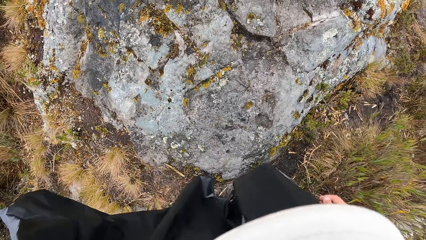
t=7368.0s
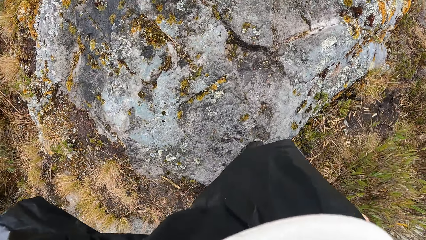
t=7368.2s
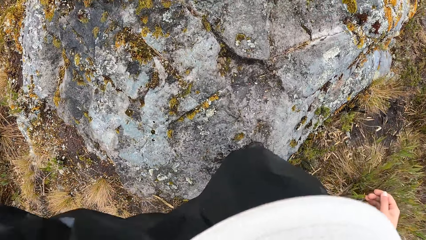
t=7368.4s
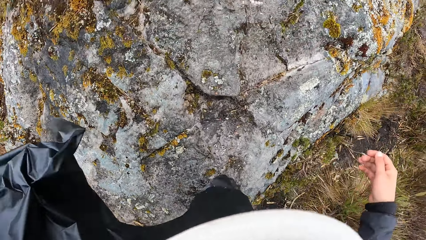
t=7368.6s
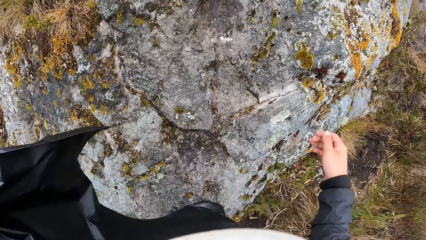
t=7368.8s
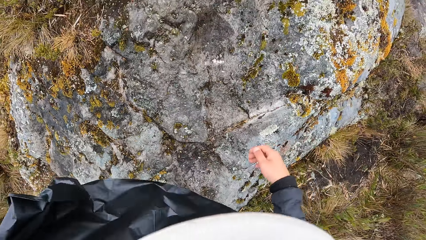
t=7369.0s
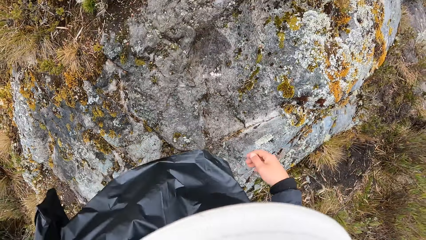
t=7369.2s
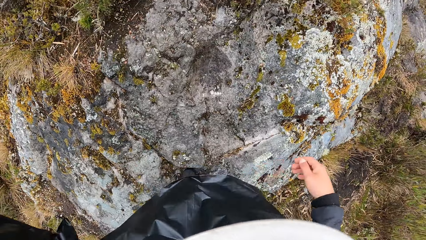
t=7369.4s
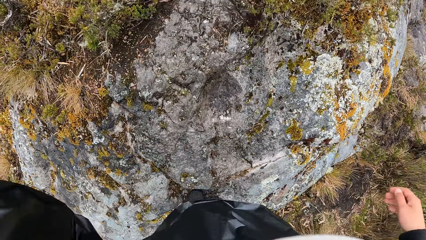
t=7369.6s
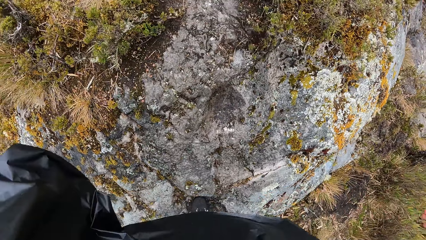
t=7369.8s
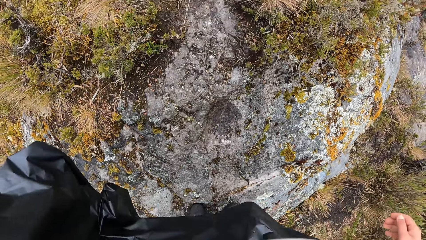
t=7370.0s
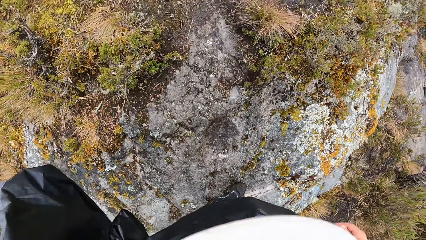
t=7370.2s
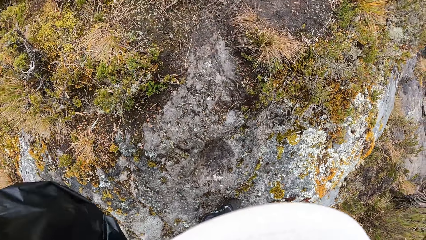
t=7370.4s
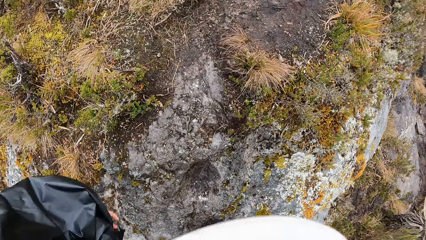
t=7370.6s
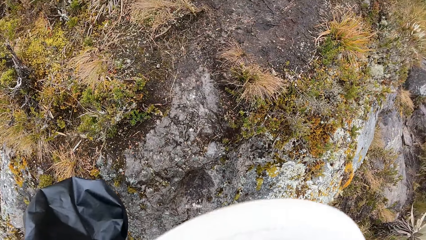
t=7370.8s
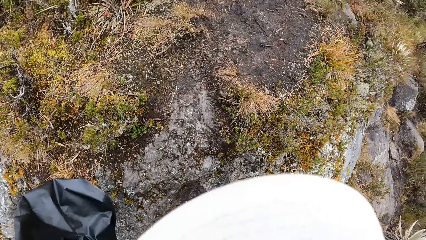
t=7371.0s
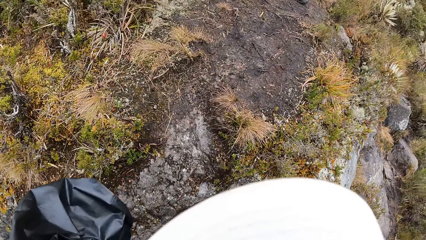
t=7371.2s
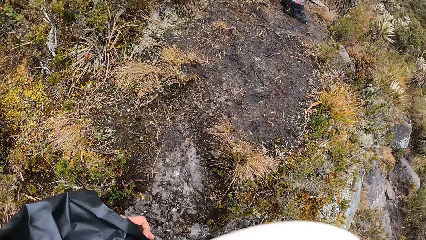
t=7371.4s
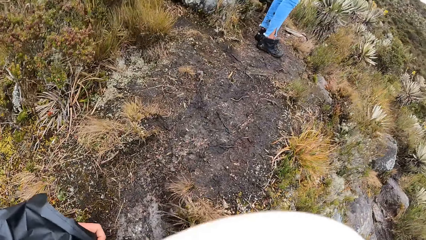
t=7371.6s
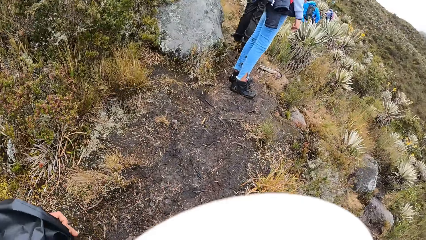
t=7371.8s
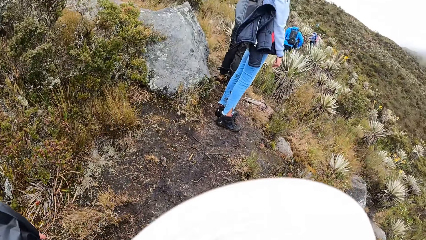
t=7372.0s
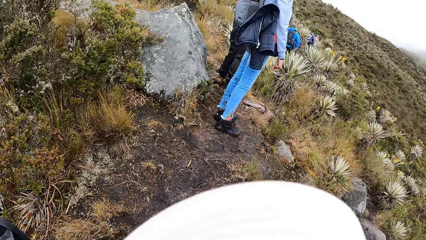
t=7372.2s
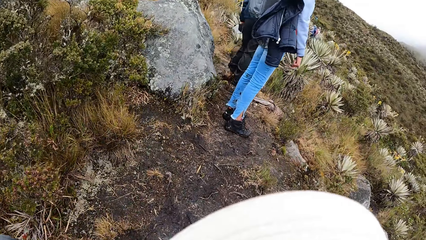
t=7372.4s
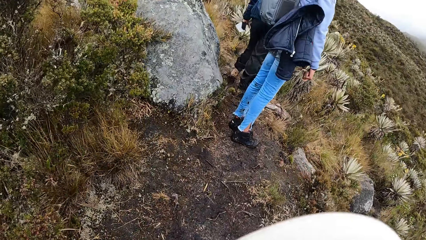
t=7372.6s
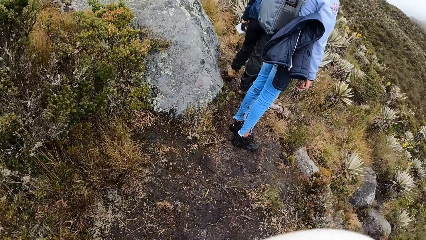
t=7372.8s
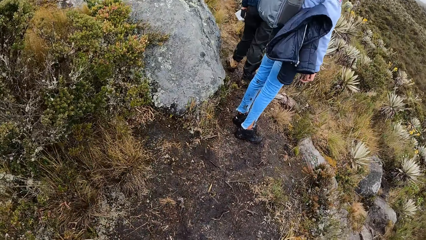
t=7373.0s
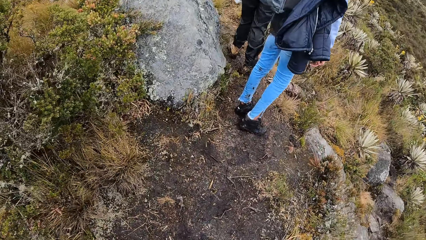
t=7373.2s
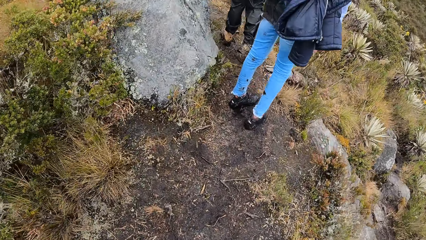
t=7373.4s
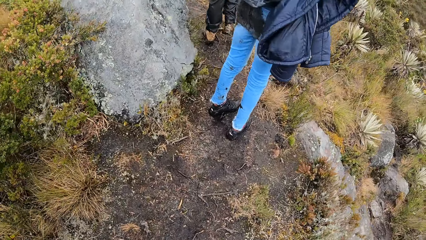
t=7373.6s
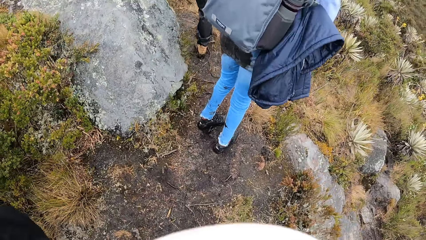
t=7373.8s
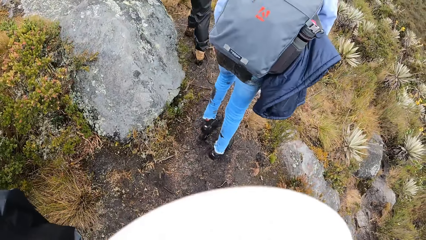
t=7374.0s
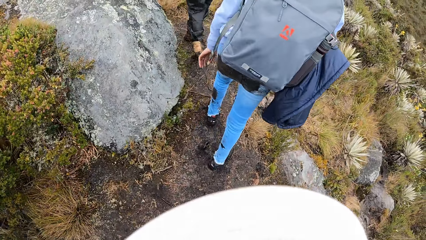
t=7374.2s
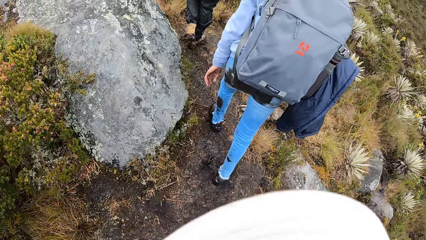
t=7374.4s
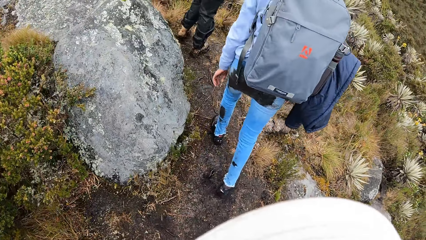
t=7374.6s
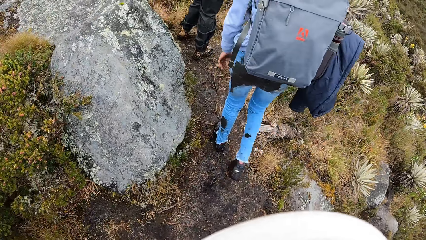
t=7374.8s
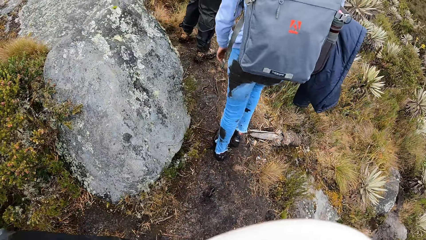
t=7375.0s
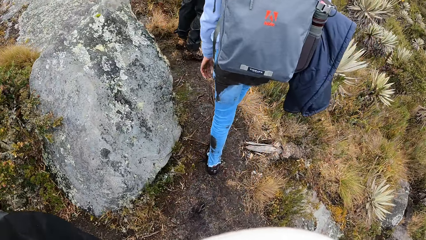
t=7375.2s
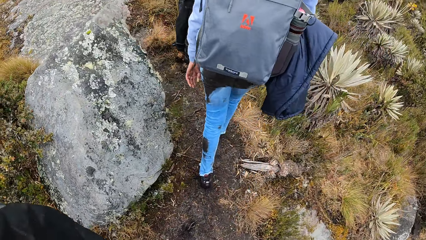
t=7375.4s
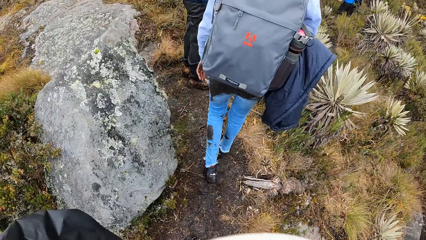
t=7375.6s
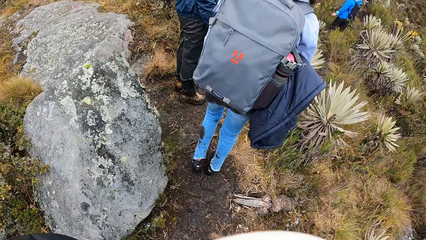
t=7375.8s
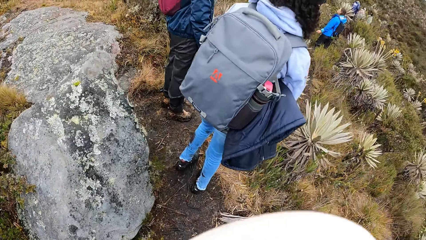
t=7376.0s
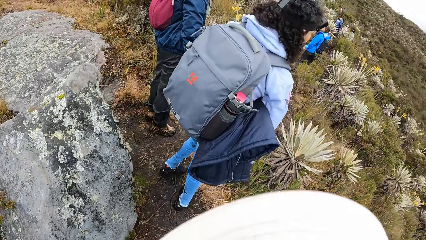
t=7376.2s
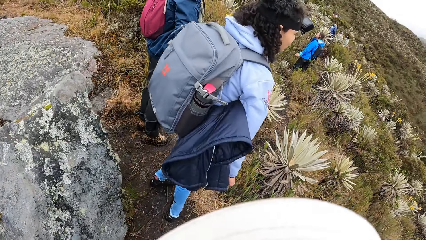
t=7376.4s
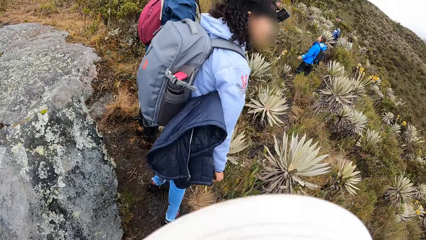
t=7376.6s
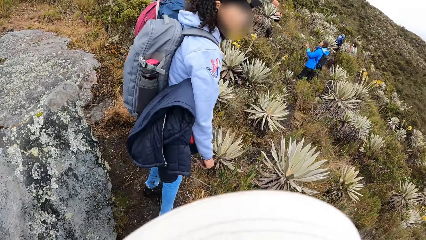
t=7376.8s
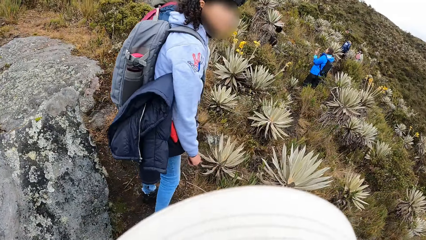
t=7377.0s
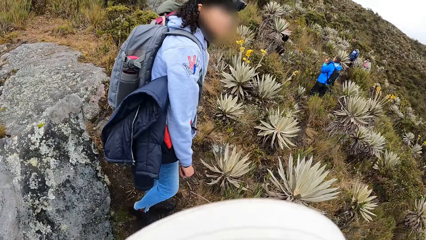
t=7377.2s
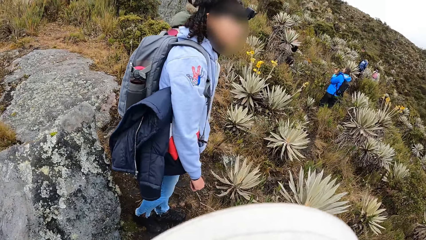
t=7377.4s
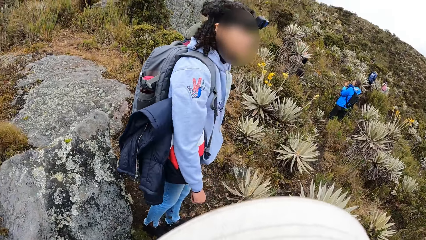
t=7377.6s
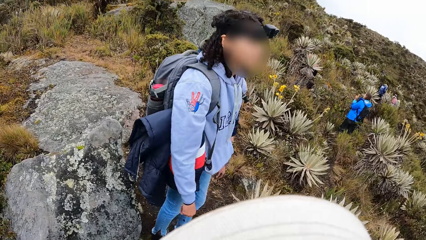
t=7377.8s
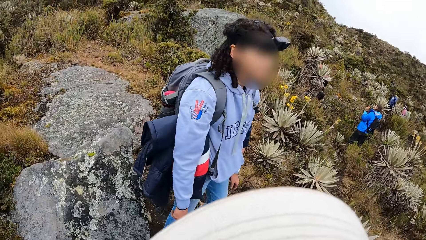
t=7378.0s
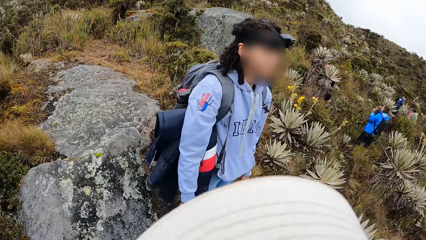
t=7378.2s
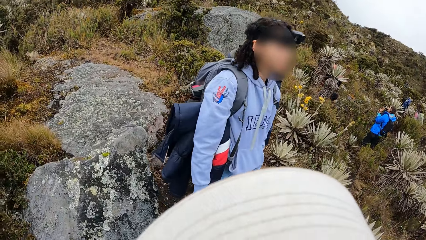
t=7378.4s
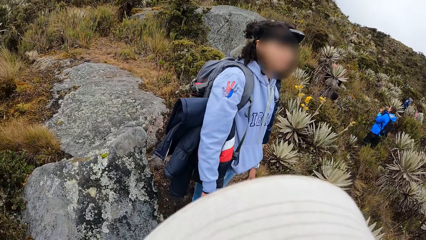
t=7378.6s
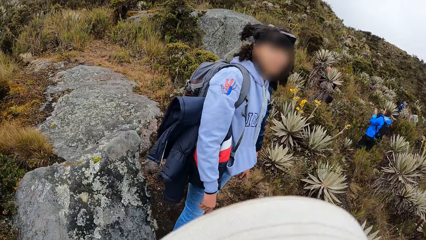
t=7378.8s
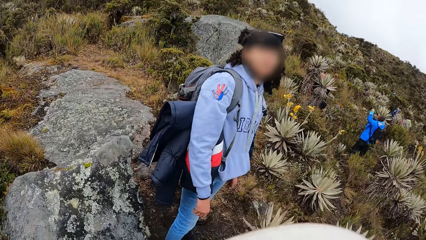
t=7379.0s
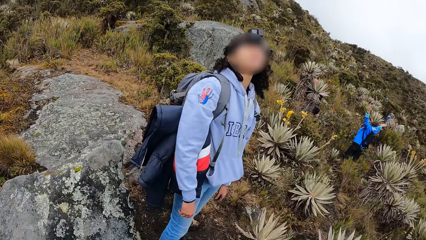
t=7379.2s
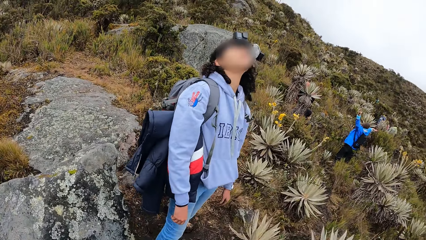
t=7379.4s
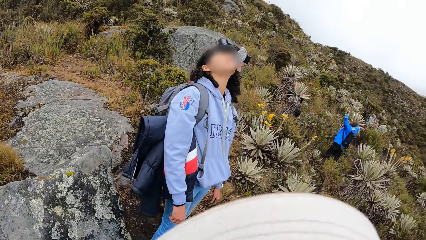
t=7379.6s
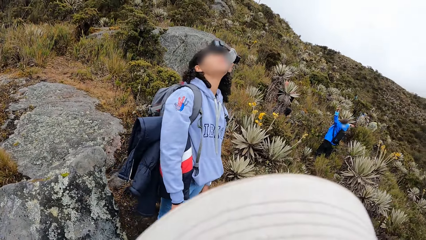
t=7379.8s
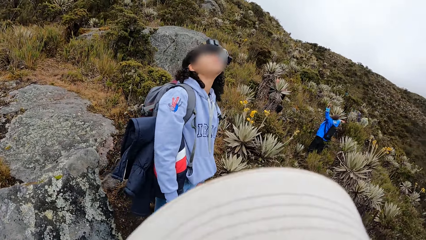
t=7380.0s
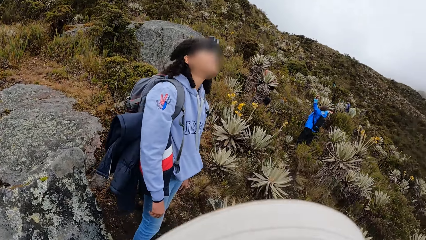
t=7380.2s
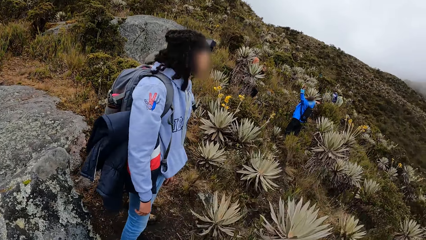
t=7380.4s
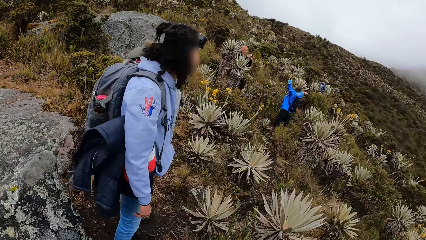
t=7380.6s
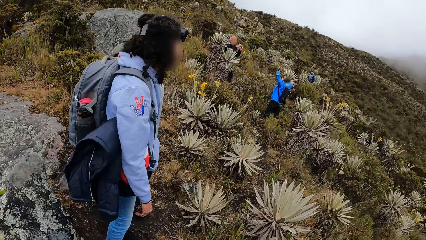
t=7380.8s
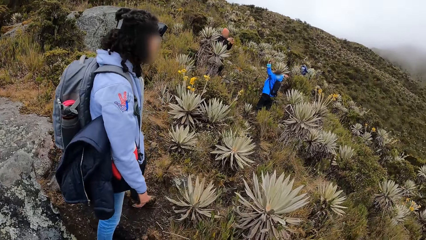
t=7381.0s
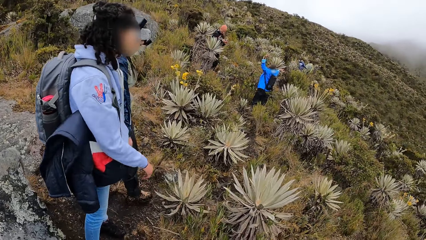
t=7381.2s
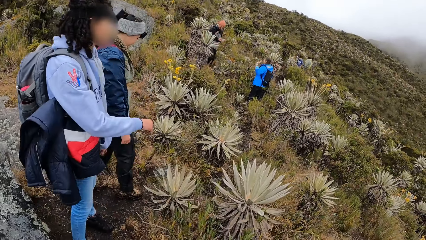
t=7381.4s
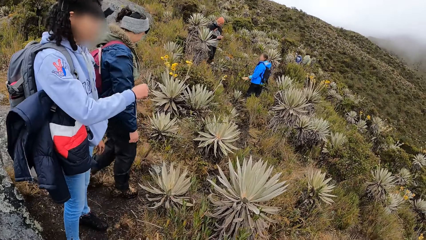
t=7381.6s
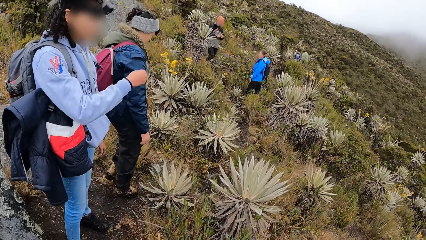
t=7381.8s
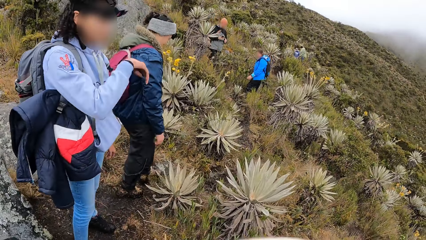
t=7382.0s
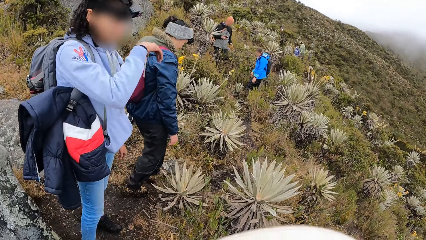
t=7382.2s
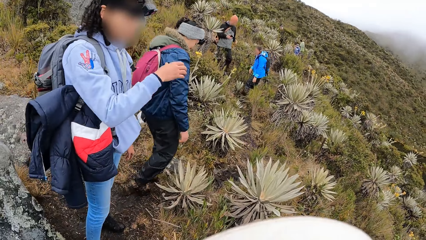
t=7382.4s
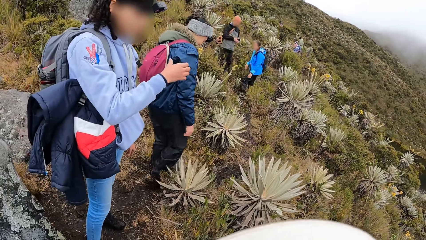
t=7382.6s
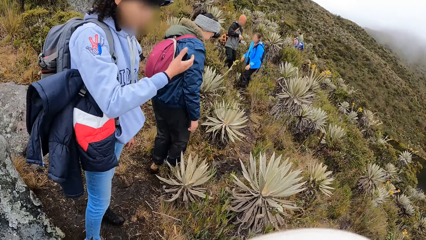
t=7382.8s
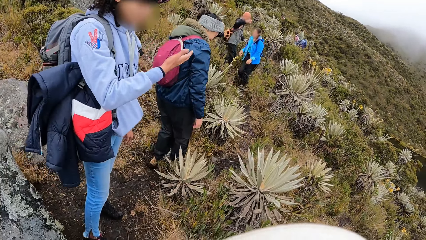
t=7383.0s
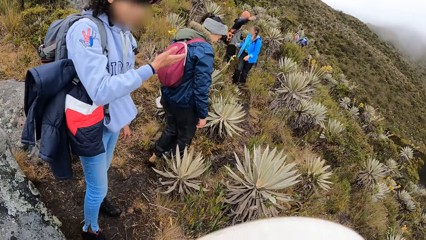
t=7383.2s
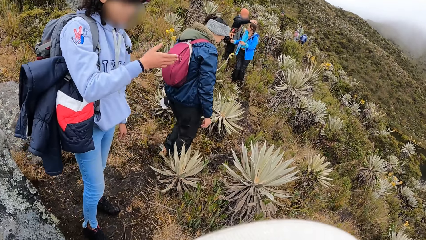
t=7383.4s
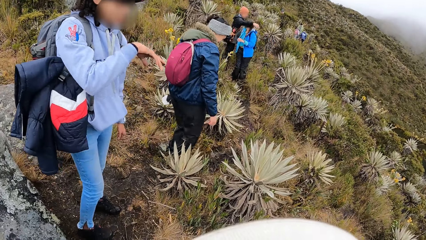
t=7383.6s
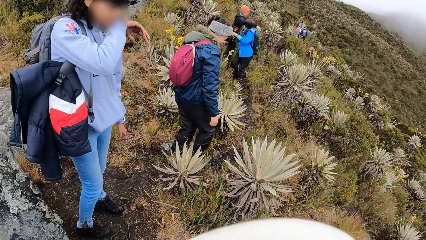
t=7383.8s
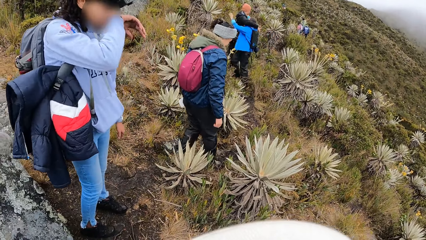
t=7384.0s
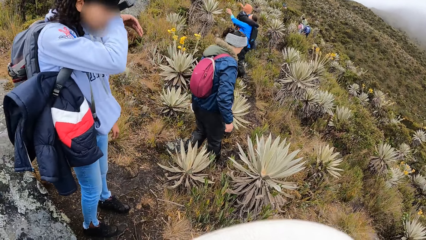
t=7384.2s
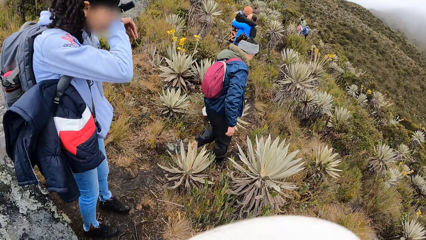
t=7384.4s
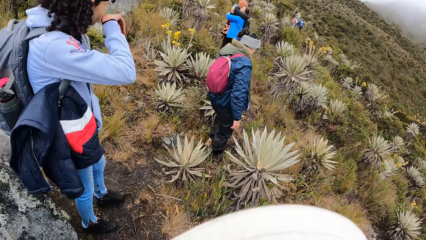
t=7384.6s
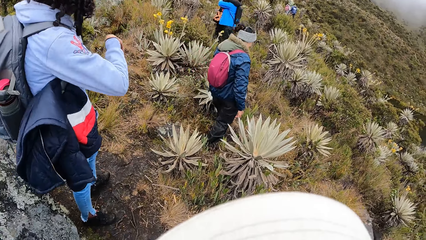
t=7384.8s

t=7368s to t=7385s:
The camera wearer walks on the hill. They hike. They hike again. They converse with a woman. They look around.
